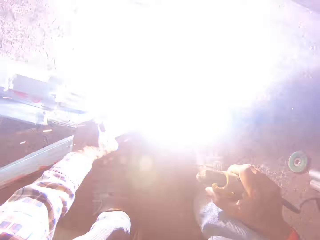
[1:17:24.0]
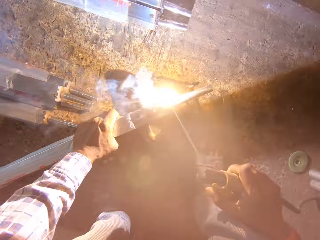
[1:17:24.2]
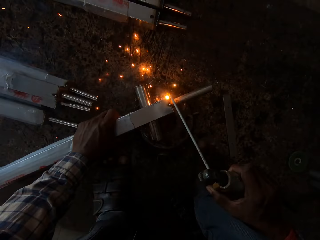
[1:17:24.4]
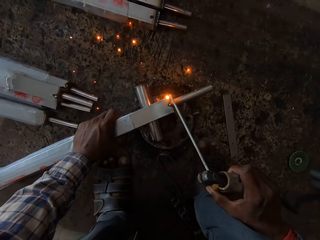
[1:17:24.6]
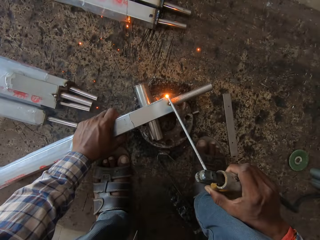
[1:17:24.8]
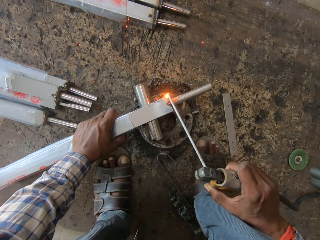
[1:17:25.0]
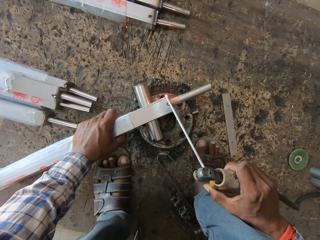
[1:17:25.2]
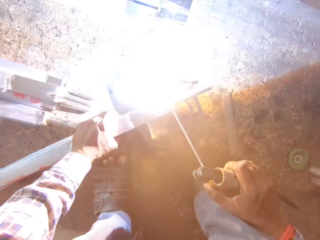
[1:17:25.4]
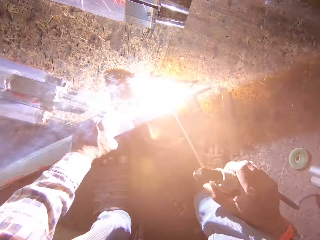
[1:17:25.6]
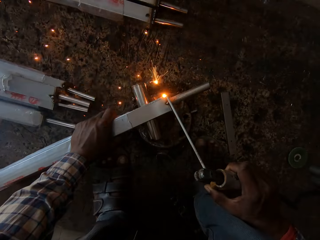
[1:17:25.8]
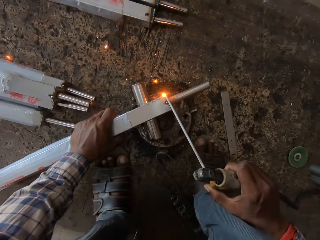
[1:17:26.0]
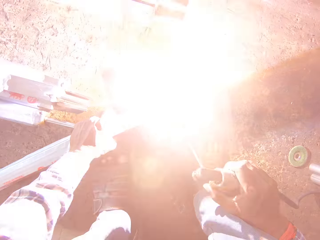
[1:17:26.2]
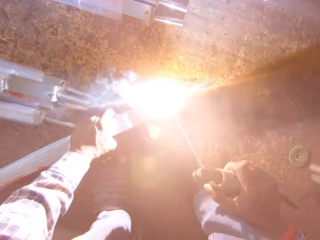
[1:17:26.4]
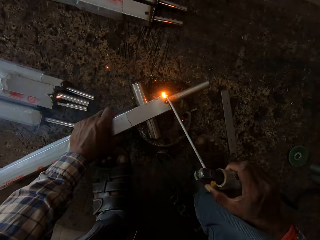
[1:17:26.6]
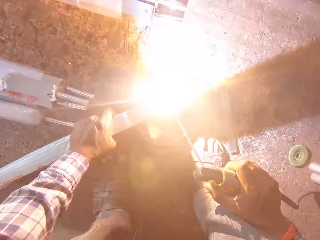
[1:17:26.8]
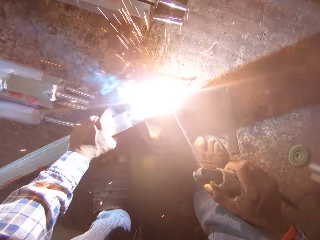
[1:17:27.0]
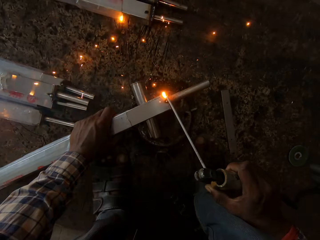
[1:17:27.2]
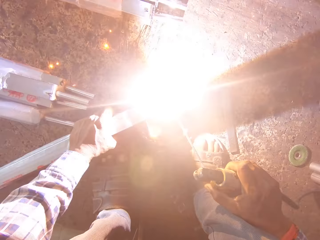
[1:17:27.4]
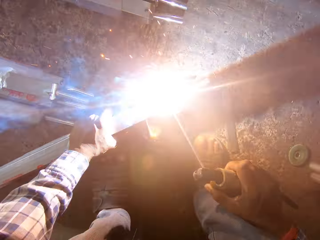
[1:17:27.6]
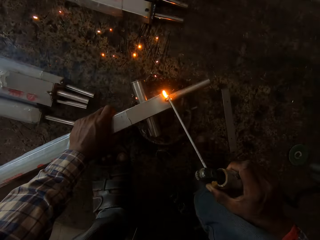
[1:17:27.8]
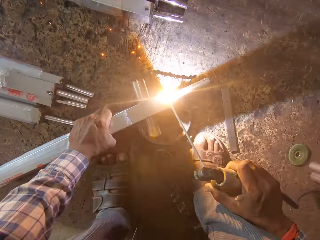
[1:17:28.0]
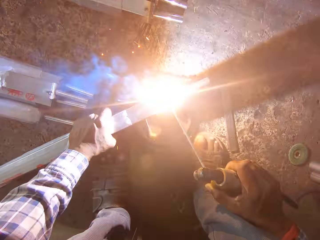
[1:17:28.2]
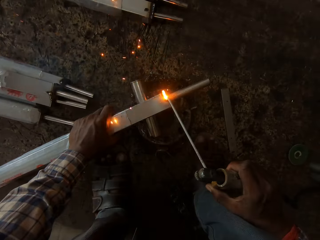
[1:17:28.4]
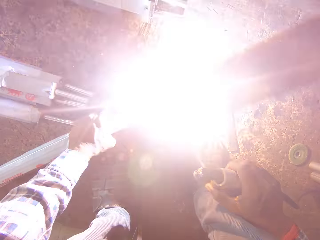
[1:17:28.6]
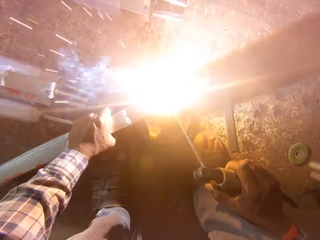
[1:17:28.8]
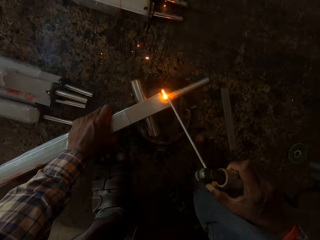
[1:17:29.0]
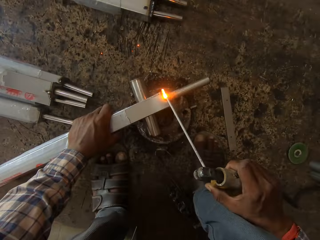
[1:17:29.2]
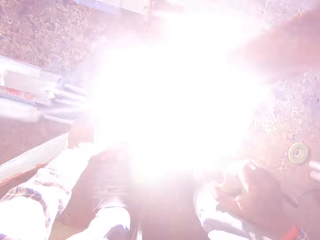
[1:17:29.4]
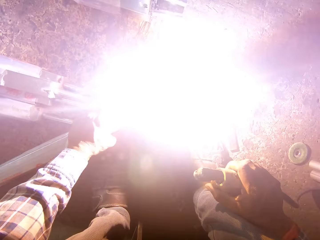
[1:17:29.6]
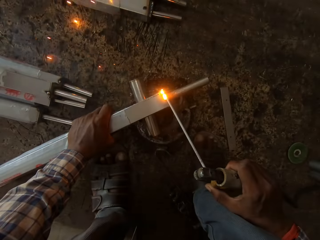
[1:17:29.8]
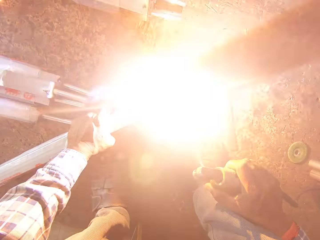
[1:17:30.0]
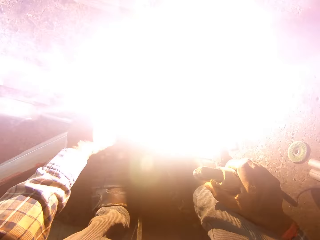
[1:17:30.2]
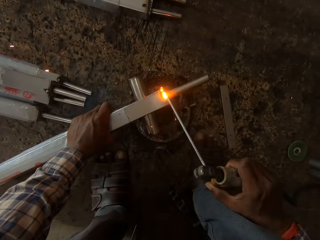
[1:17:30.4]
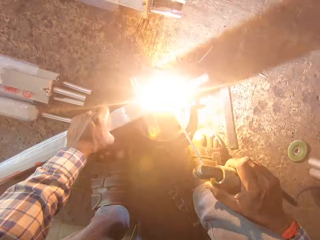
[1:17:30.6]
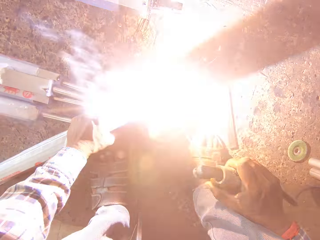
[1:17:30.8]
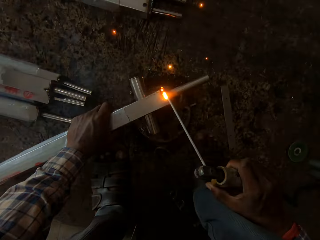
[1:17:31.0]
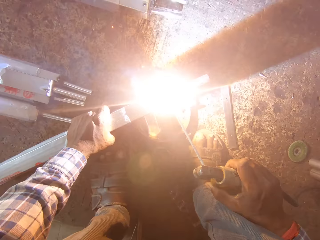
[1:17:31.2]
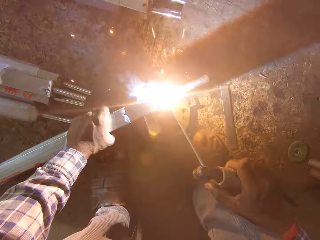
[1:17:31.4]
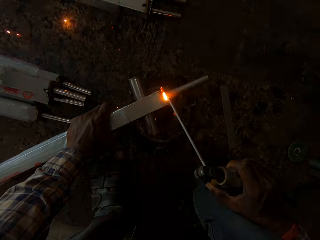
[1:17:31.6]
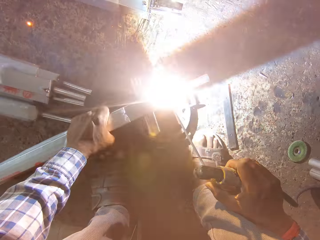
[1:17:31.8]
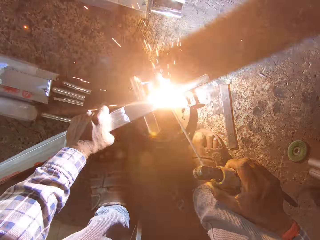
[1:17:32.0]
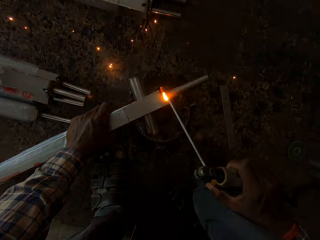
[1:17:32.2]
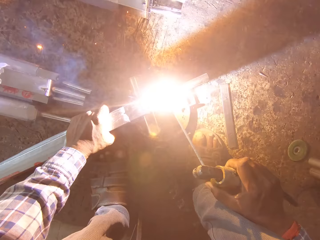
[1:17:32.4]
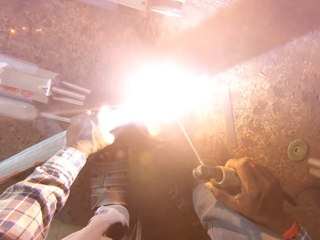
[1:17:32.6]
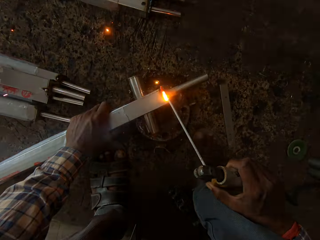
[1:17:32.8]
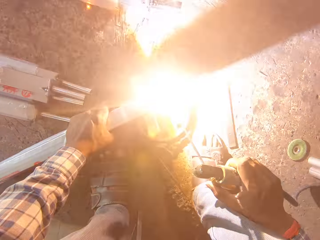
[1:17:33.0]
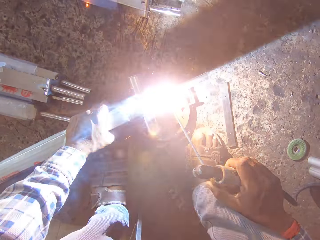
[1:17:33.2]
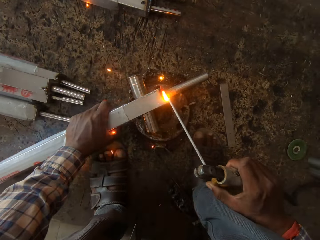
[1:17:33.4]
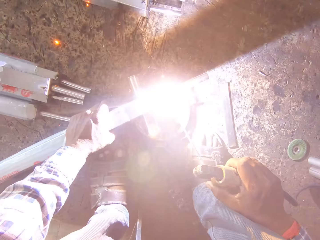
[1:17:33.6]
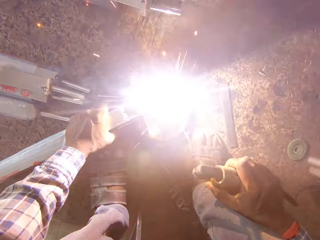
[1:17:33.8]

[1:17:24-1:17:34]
The camera wearer welds metal.

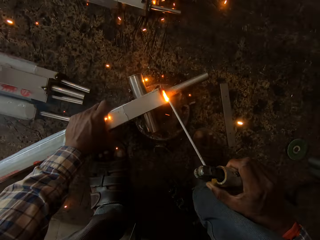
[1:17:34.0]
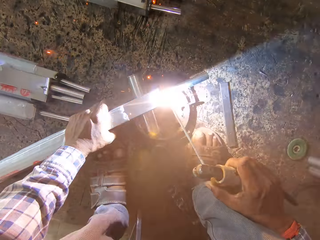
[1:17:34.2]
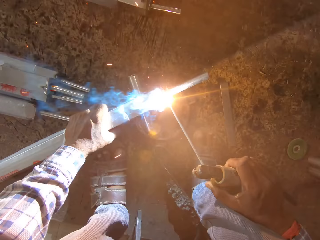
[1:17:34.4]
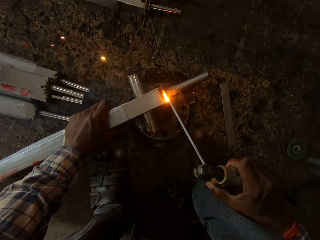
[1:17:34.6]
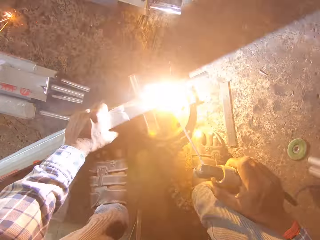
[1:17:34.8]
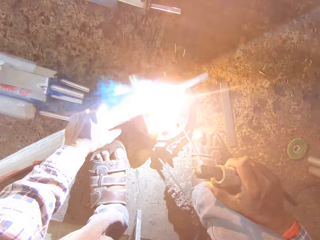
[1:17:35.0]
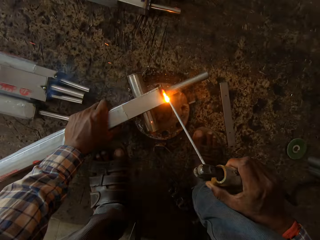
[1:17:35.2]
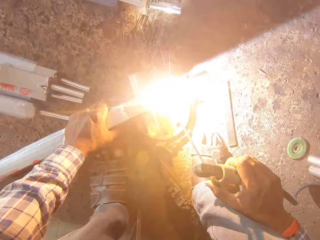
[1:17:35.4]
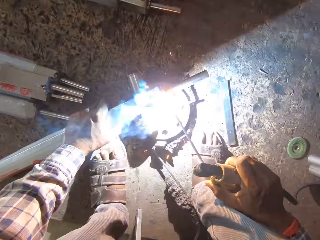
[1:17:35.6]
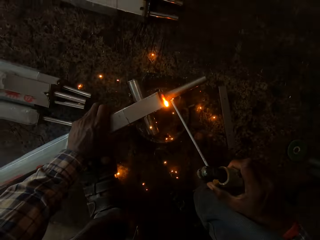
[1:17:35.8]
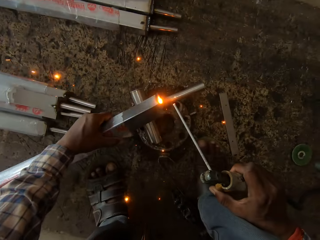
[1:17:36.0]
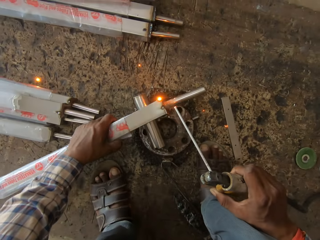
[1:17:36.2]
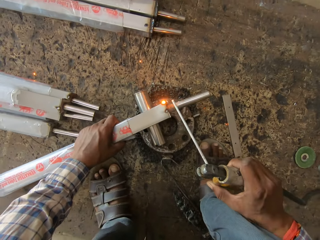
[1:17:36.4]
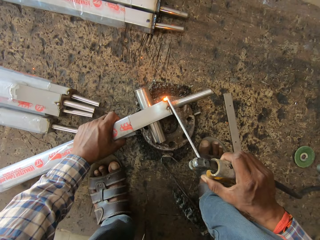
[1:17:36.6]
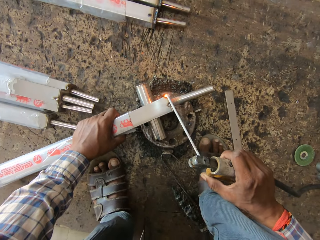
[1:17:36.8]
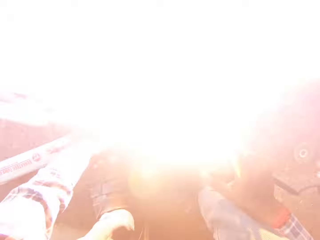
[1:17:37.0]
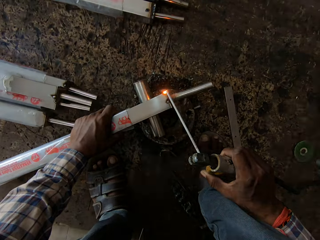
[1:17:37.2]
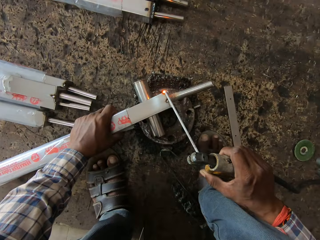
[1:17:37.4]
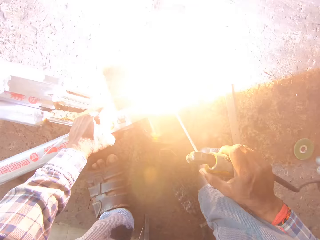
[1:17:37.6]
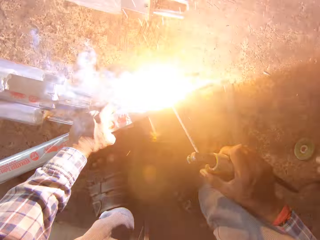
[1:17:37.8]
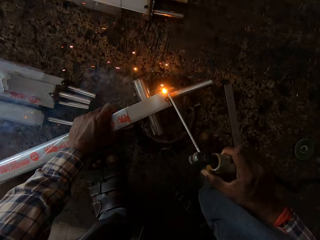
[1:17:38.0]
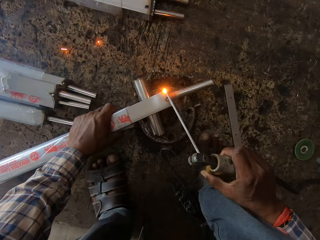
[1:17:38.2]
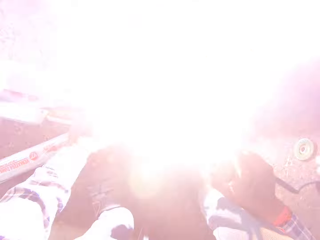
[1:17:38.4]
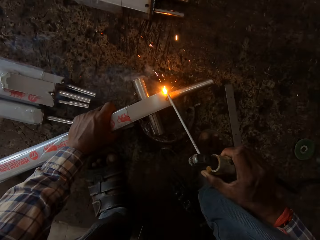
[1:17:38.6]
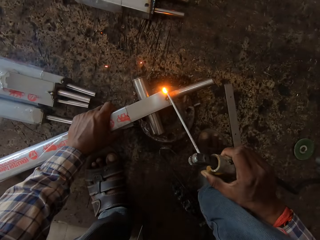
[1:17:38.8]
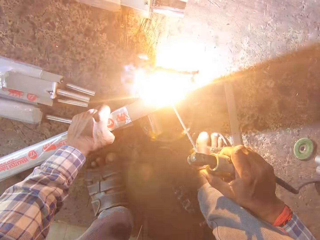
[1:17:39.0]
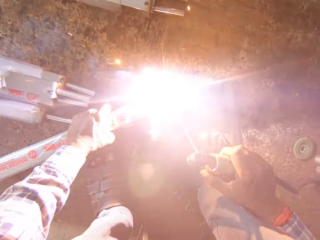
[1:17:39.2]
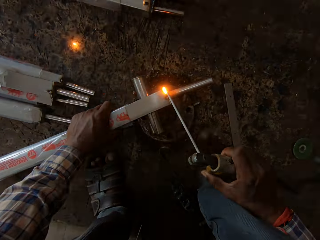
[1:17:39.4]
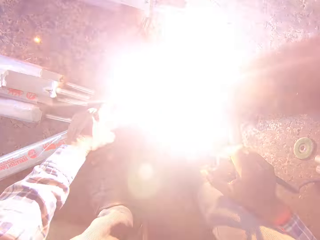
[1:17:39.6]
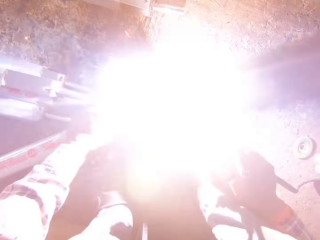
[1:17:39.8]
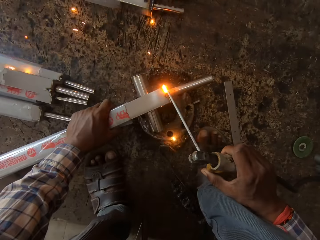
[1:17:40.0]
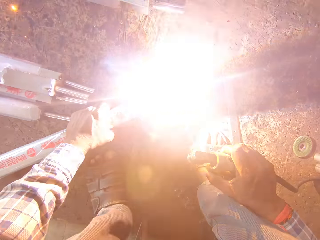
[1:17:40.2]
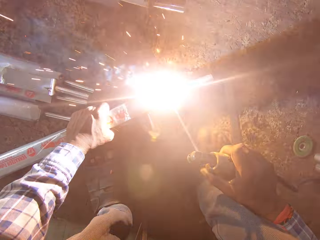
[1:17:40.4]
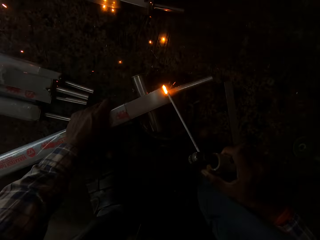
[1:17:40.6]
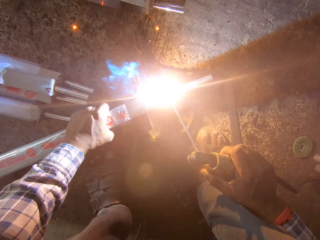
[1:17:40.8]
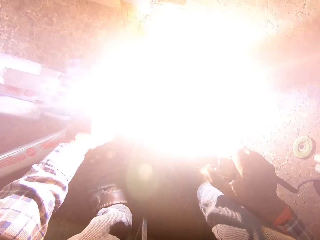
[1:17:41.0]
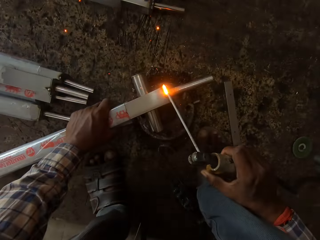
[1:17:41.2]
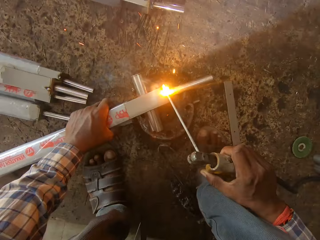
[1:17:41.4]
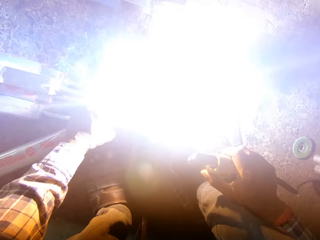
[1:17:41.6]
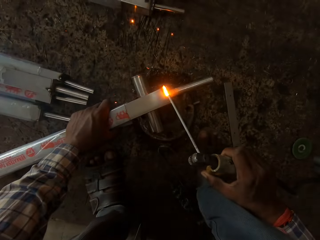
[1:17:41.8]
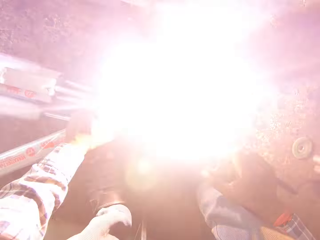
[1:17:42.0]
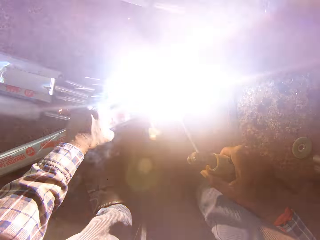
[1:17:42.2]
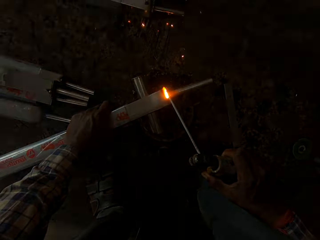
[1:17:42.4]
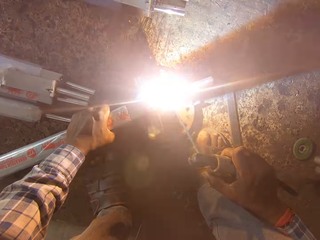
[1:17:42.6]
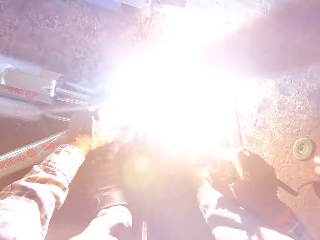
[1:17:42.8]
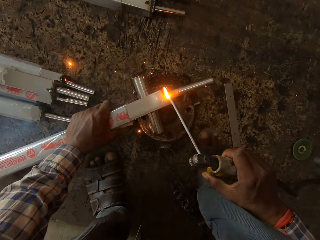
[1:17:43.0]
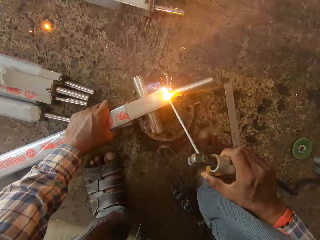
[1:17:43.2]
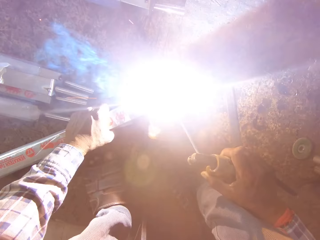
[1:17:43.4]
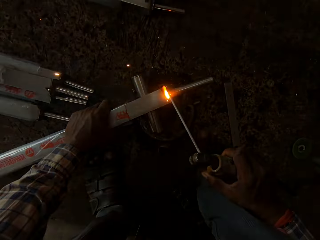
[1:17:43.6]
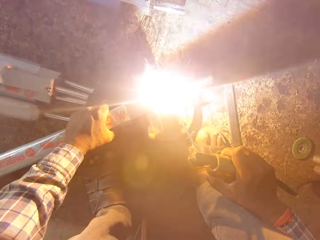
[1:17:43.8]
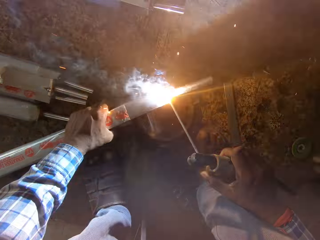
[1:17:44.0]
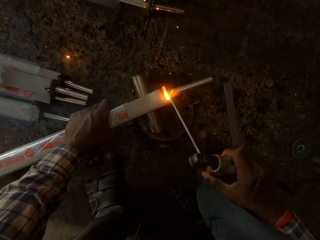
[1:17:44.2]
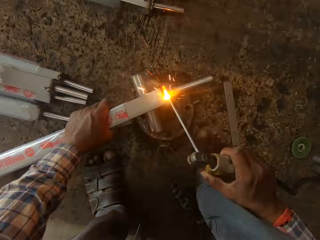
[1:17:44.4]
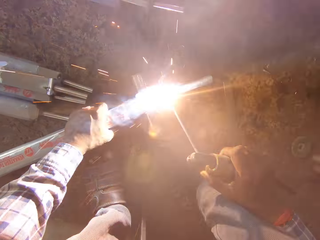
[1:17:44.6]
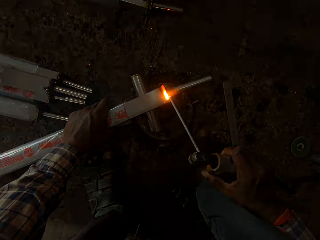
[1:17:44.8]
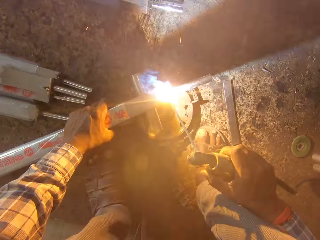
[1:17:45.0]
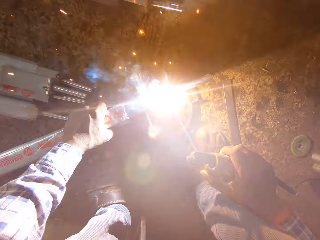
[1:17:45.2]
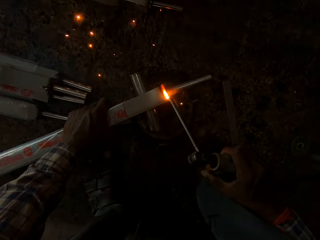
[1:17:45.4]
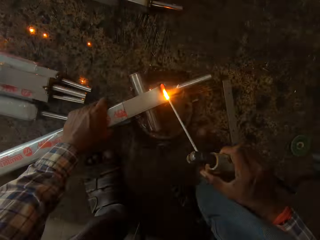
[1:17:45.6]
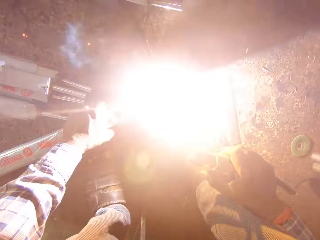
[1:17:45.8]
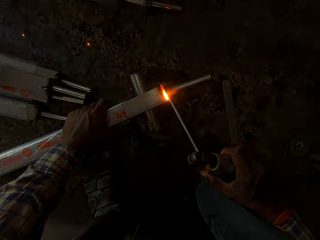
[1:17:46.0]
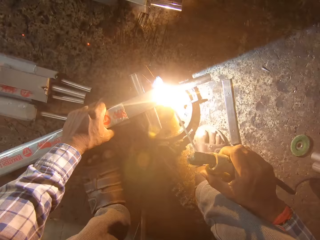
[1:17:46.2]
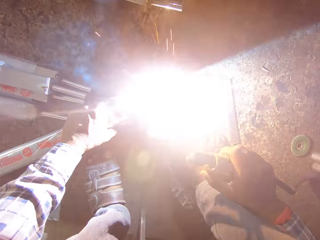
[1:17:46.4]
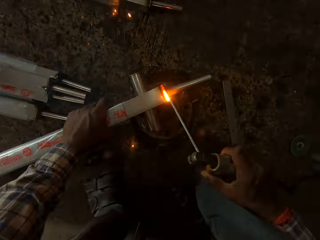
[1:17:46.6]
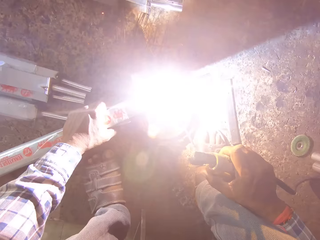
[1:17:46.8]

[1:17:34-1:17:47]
The camera wearer turns the square steel rod in his left hand on the rim. He welds the square steel rod in his left hand on the rim with the electrode on the electrode holder in his right hand.
